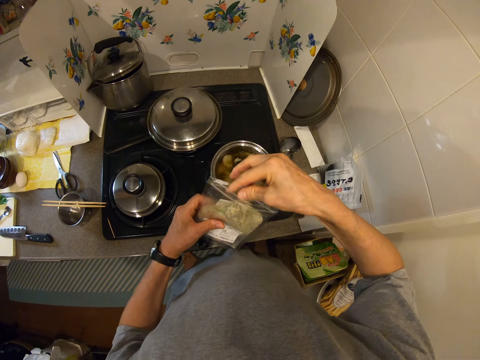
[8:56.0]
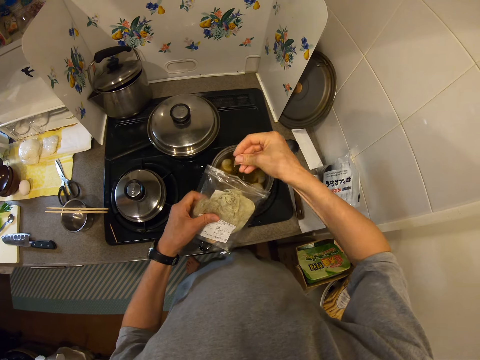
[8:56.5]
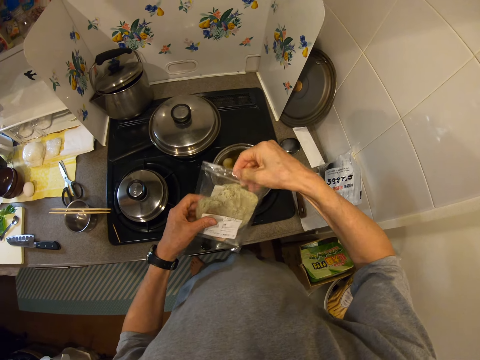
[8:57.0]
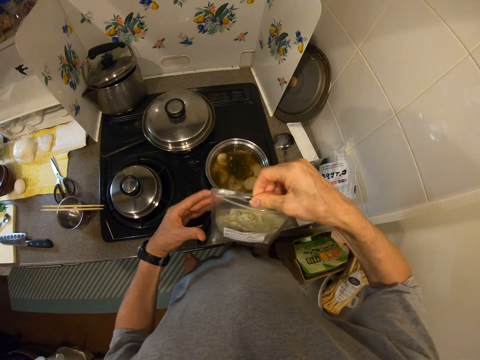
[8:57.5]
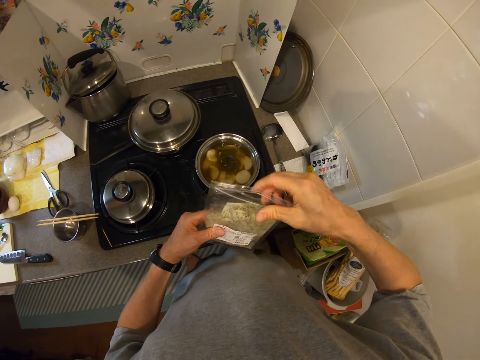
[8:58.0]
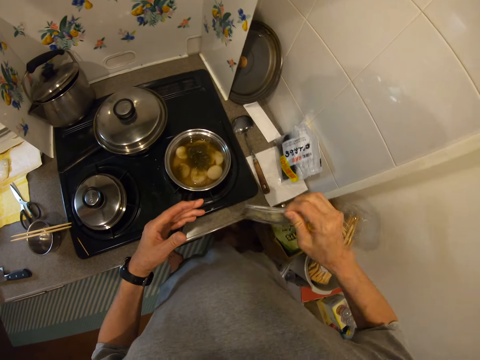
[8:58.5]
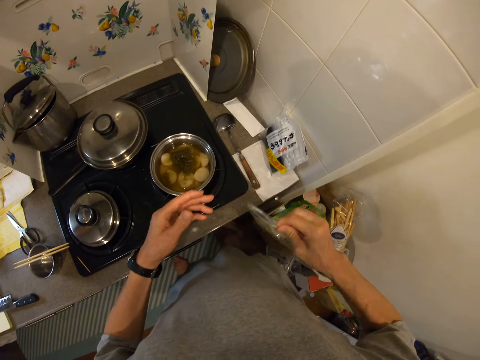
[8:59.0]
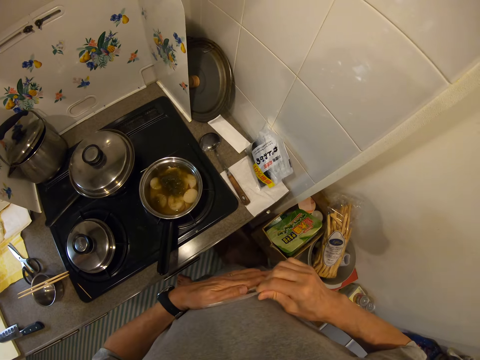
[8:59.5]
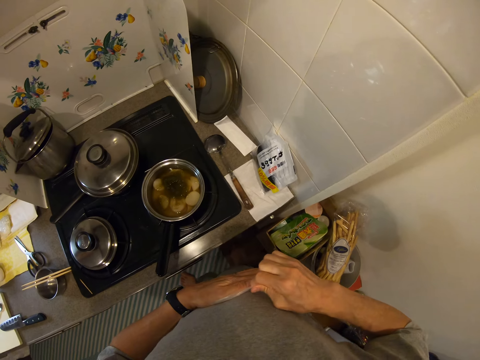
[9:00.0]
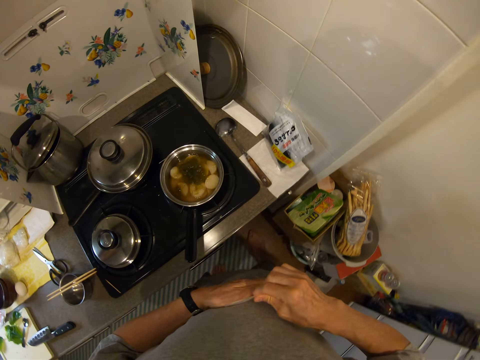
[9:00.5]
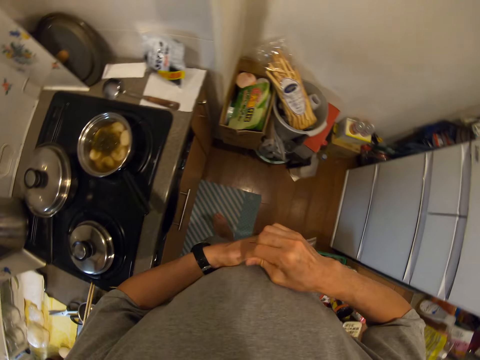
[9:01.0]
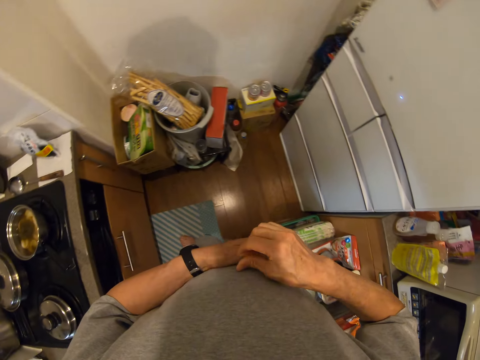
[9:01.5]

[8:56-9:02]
The camera wearer shakes the foil bag. They return some noodles. They seal the foil bag.

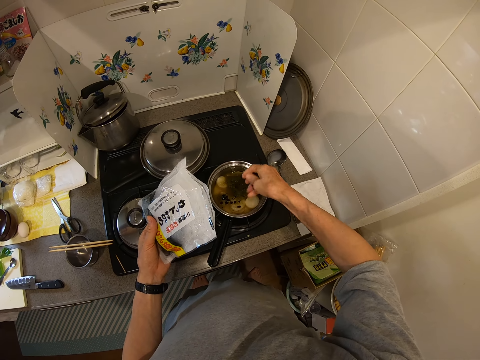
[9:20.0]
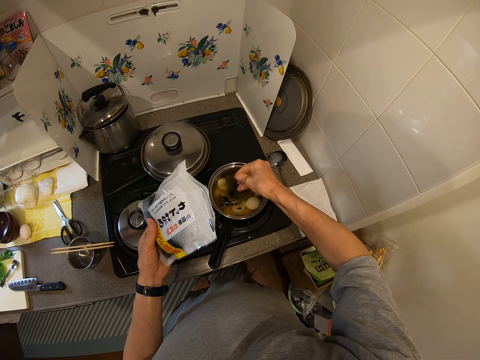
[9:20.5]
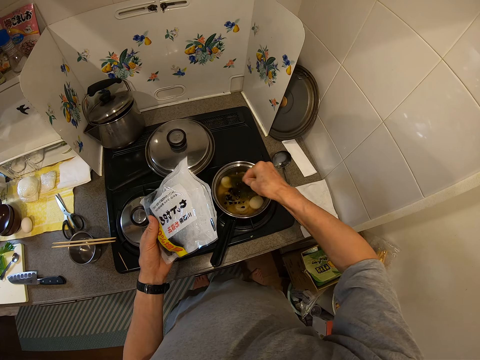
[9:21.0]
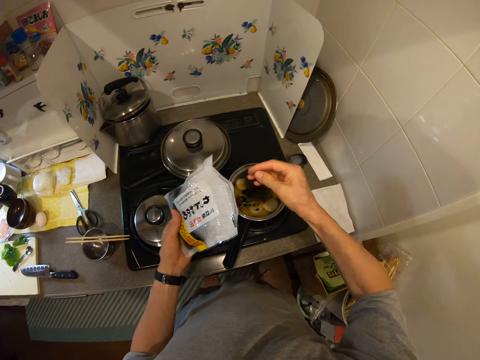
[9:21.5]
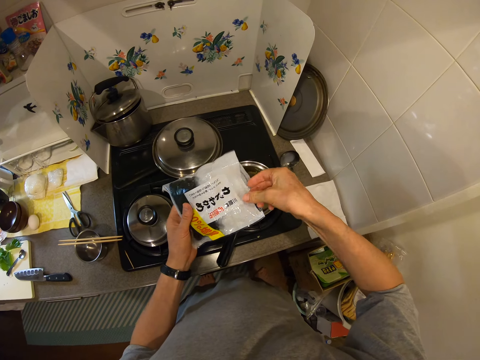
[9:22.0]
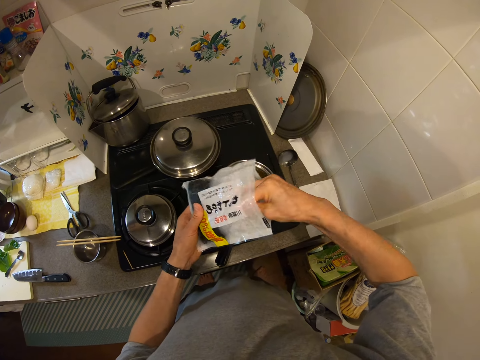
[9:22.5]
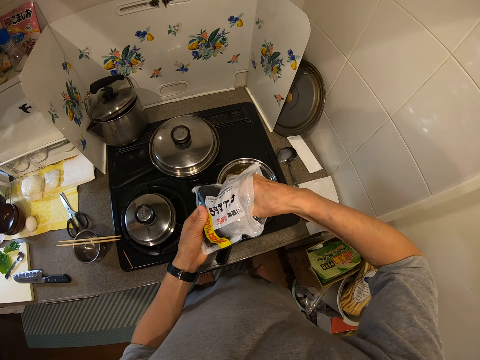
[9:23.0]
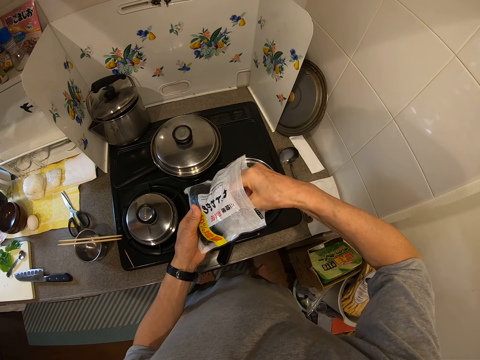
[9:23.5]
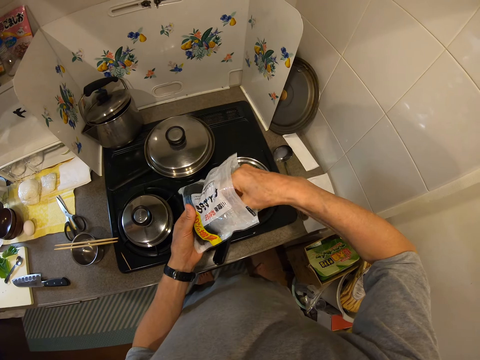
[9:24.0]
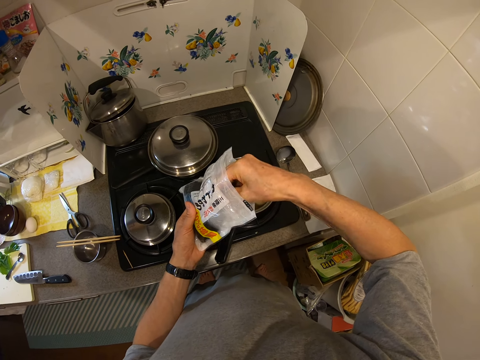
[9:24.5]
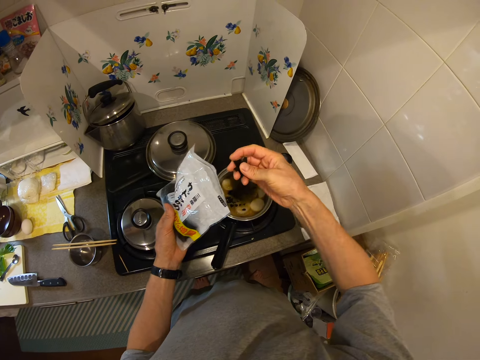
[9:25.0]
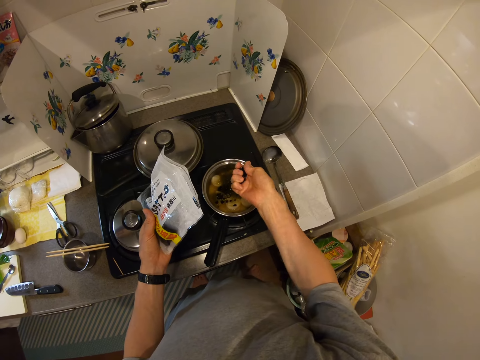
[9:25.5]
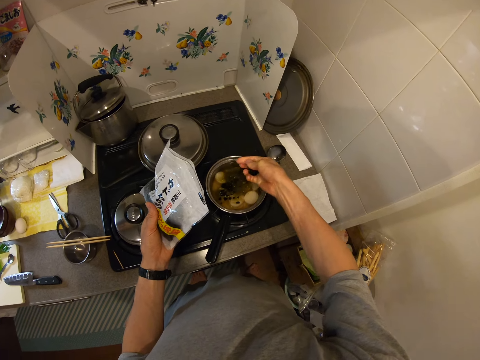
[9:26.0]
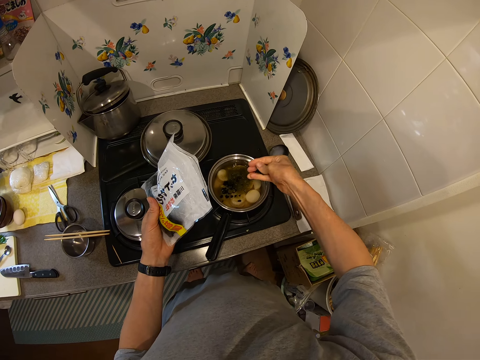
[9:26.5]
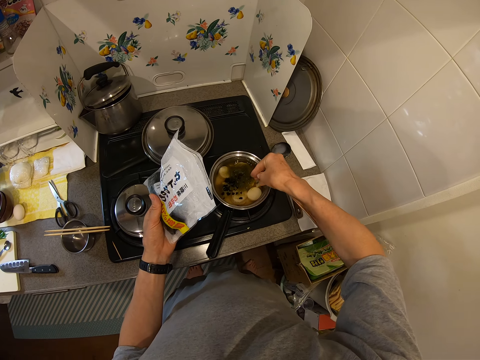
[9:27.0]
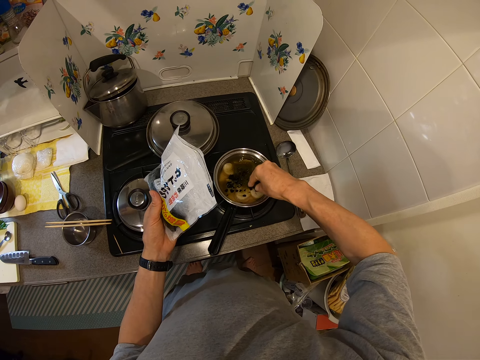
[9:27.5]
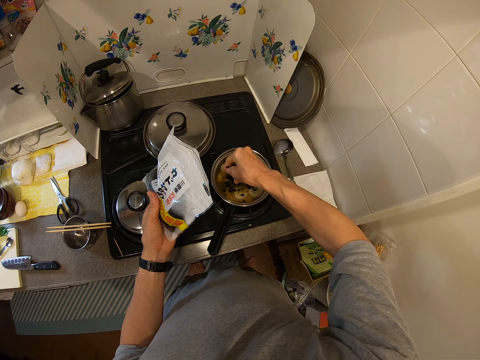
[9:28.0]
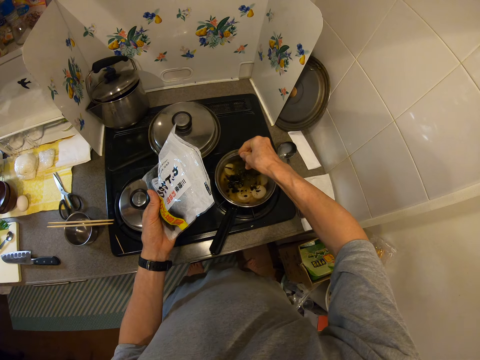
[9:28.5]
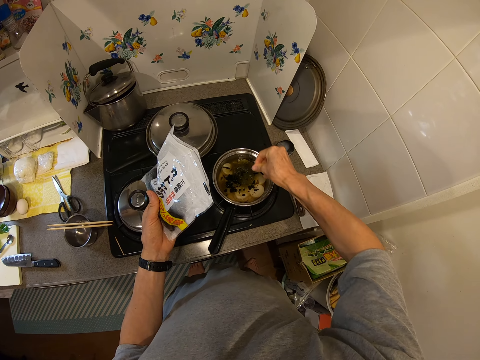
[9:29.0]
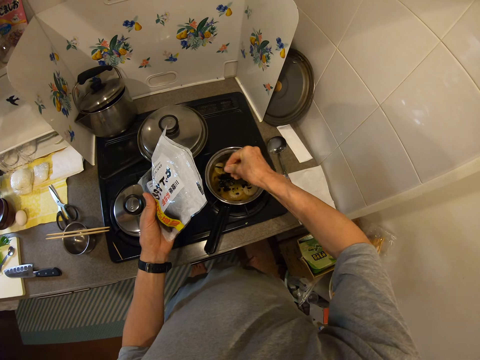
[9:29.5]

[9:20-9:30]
The camera wearer takes out more seasoning from the foil bag. He crushes the seasoning in his hand. He puts the seasoning inside the pan on the cooker.

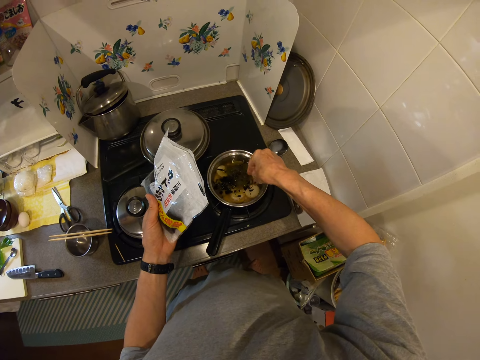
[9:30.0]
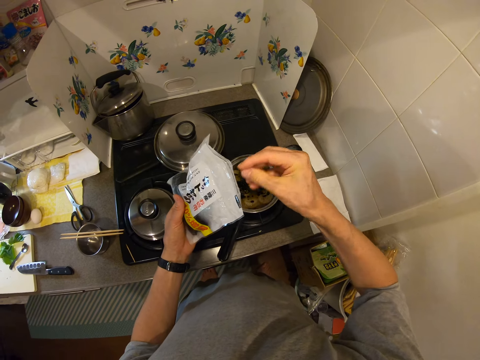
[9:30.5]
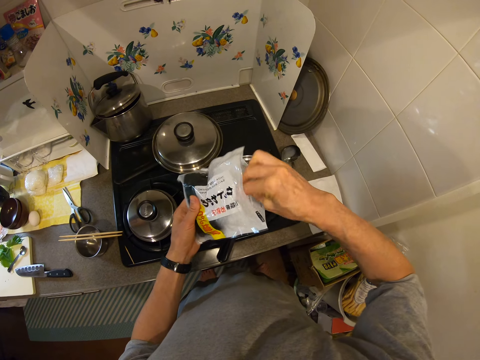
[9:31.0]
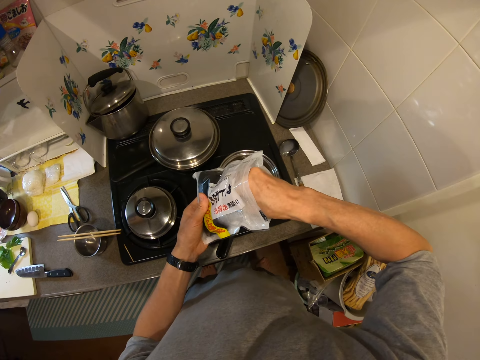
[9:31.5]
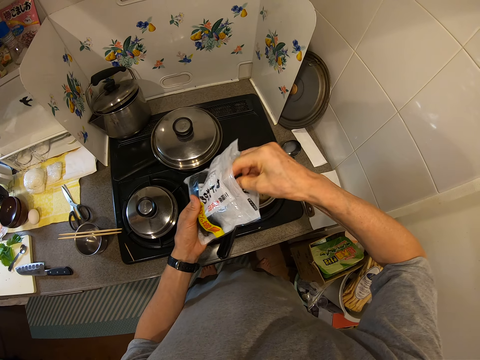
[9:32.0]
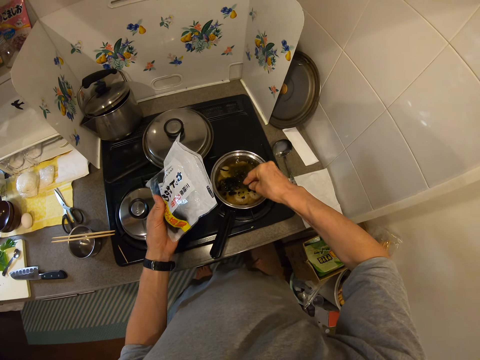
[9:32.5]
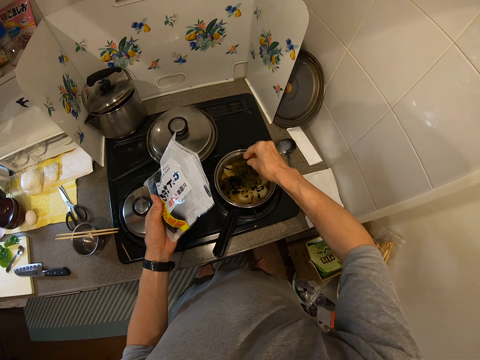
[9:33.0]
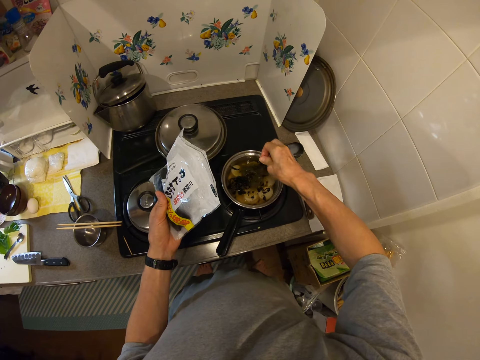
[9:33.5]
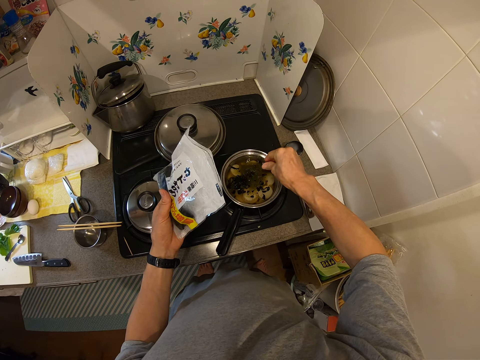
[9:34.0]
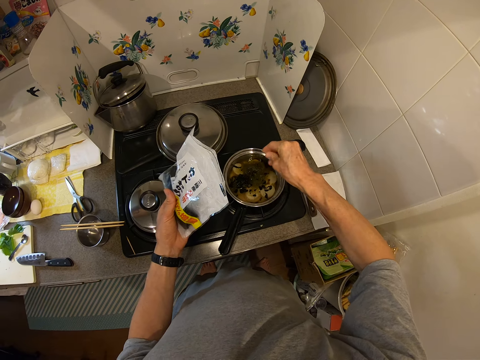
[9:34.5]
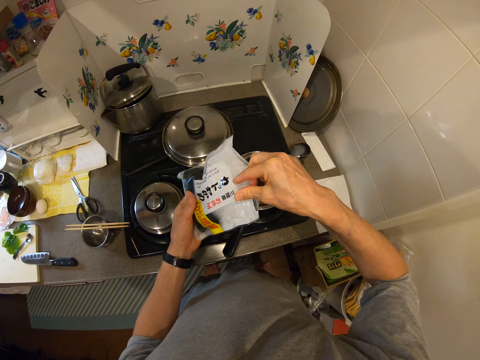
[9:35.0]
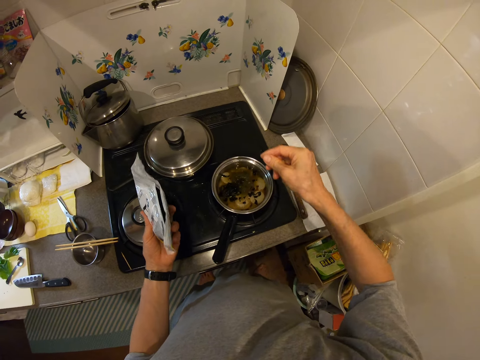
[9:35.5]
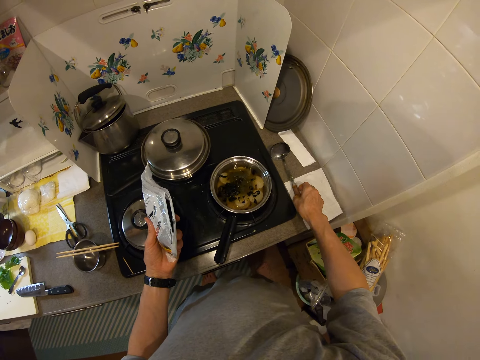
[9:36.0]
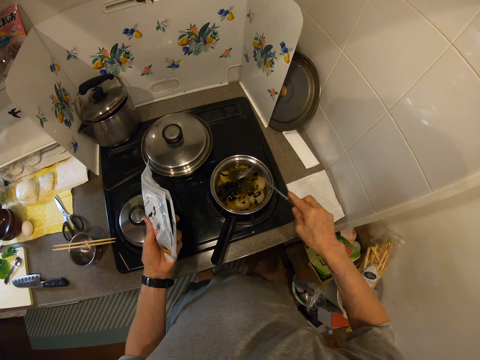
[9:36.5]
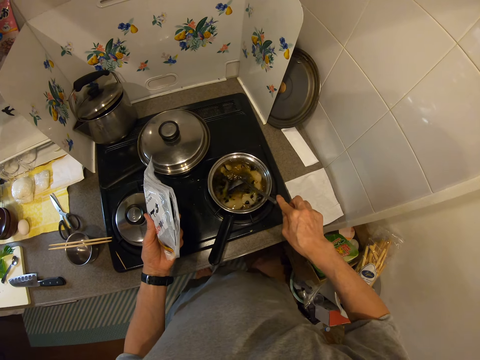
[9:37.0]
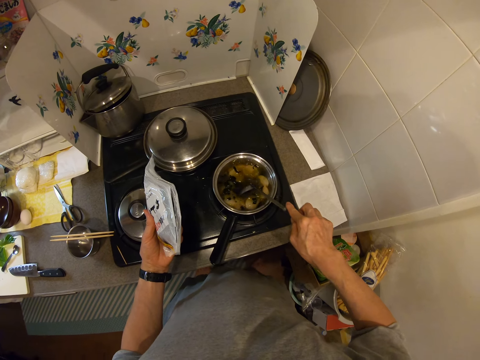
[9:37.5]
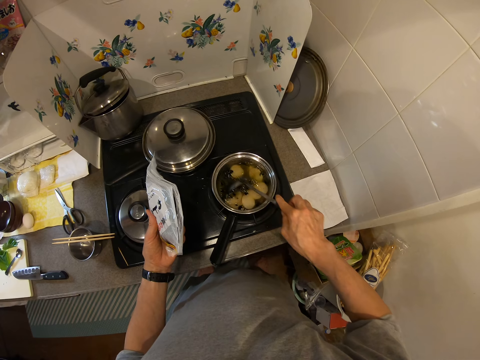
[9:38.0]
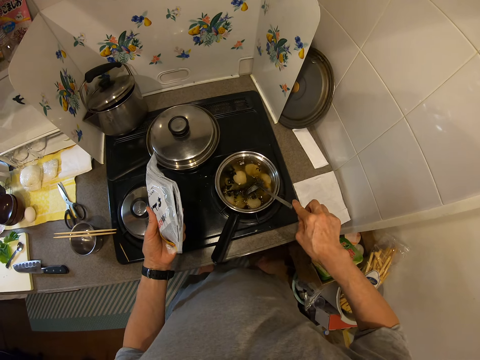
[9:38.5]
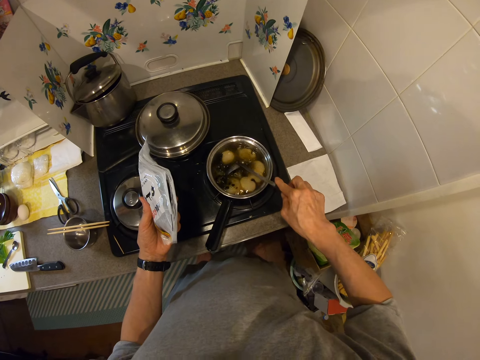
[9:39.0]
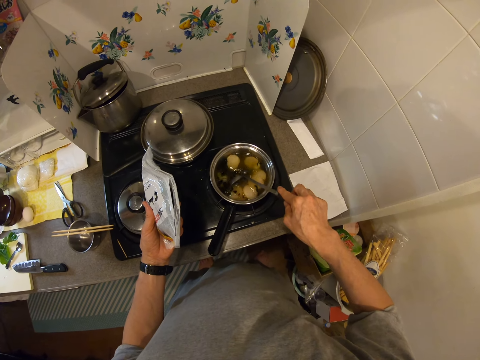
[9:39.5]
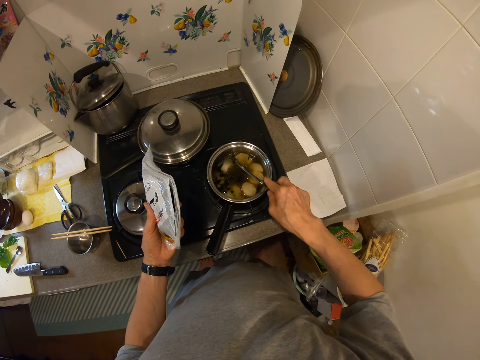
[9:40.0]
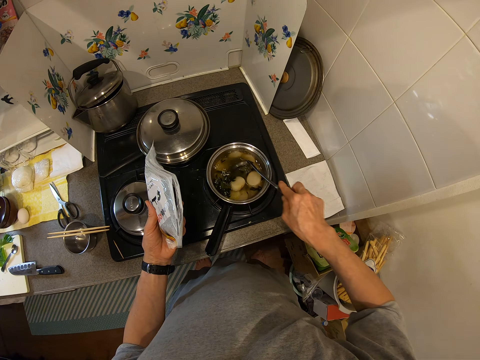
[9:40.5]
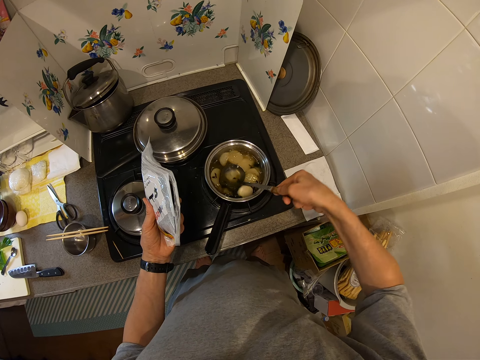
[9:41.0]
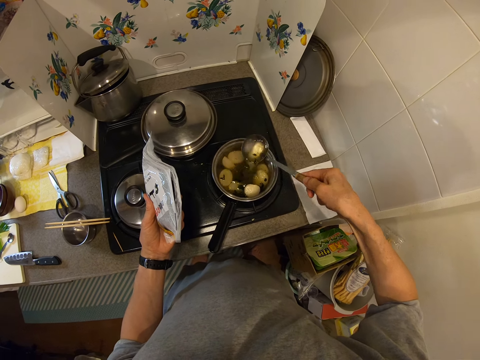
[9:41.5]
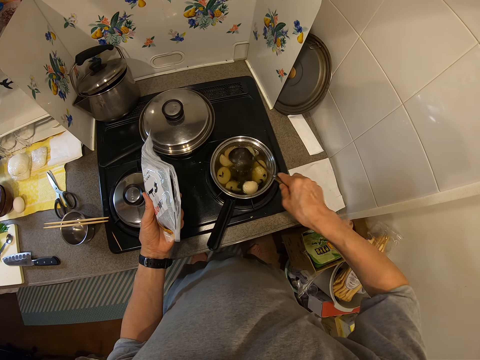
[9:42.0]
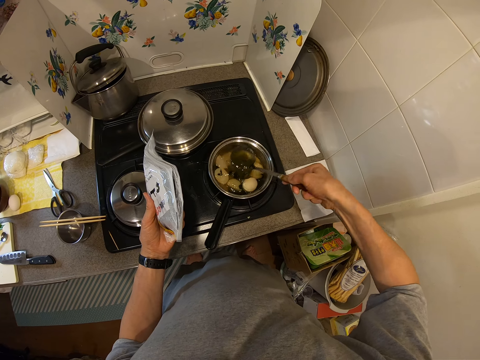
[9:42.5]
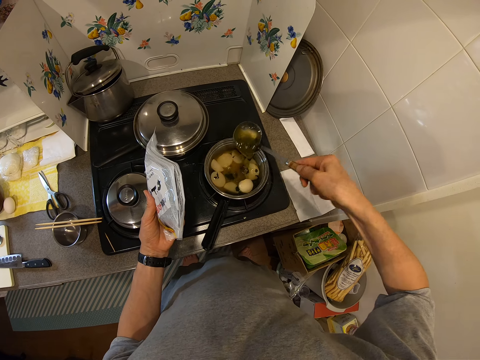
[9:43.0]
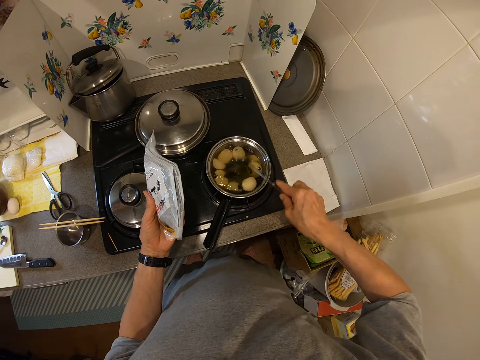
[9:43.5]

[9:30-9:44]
The camera wearer takes out more seasoning from the foil bag. They put the seasoning inside the pan on the cooker. They pick a spoon from the kitchen slab. They stir the food inside the pan with the spoon.
